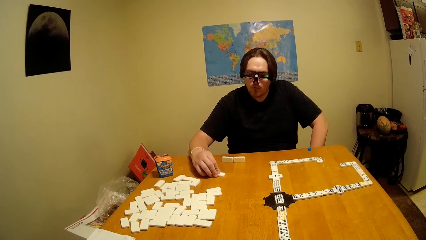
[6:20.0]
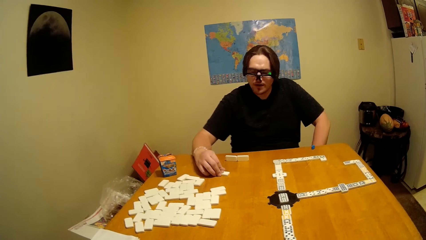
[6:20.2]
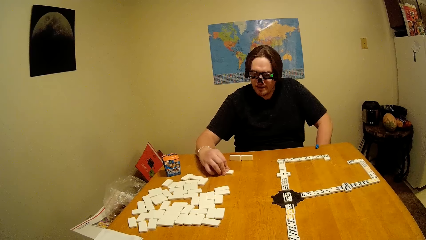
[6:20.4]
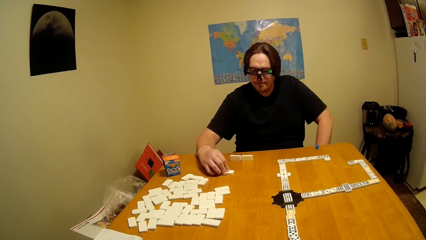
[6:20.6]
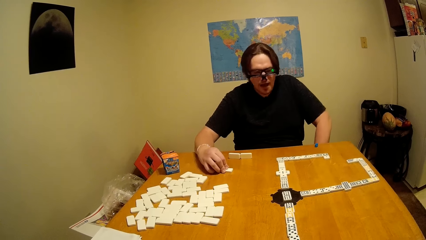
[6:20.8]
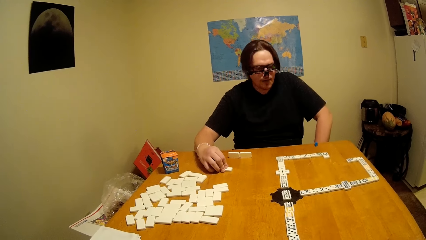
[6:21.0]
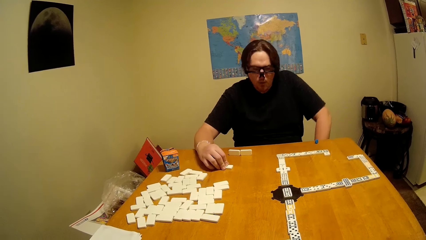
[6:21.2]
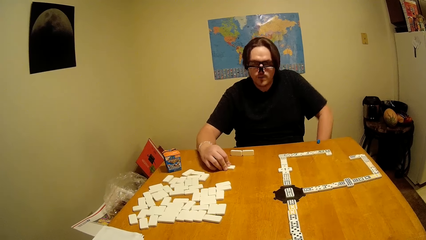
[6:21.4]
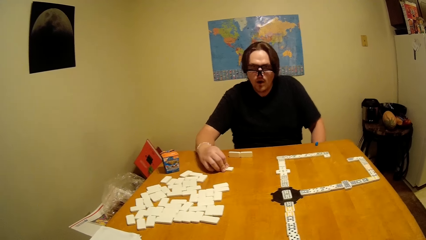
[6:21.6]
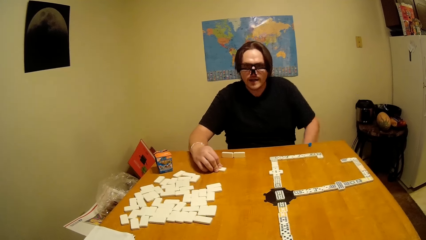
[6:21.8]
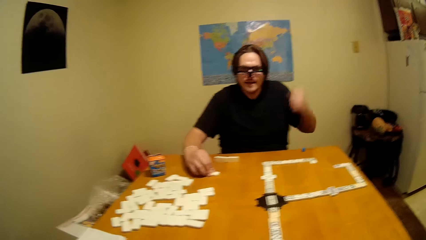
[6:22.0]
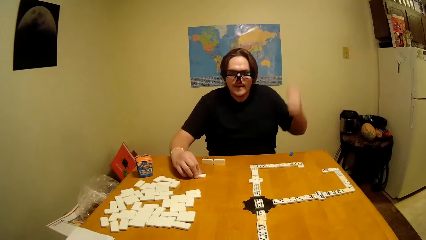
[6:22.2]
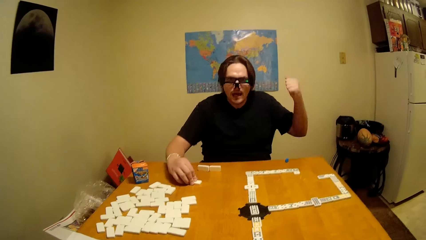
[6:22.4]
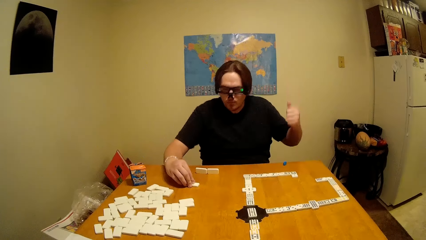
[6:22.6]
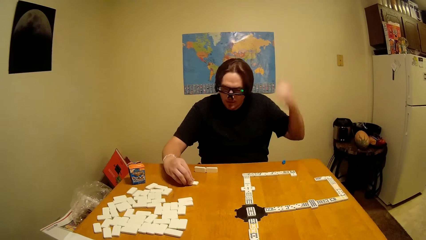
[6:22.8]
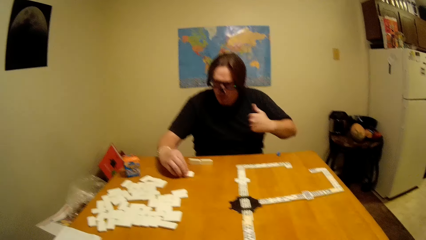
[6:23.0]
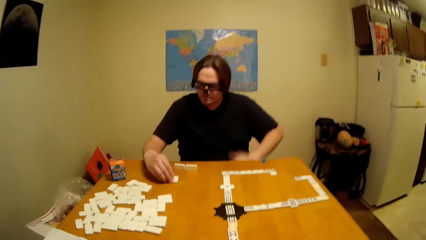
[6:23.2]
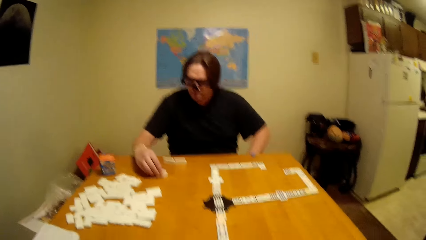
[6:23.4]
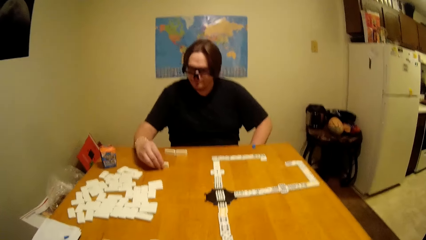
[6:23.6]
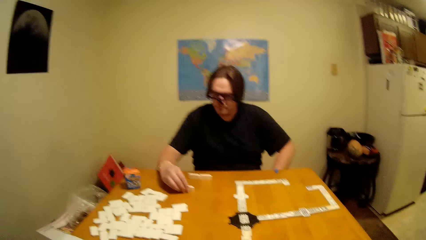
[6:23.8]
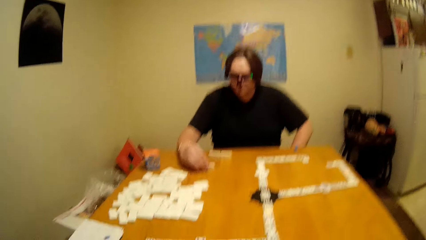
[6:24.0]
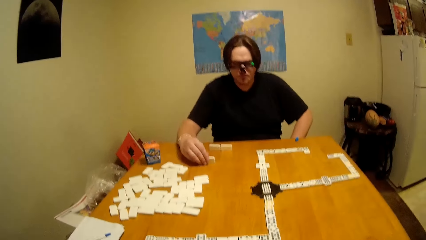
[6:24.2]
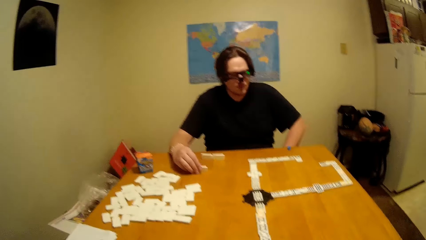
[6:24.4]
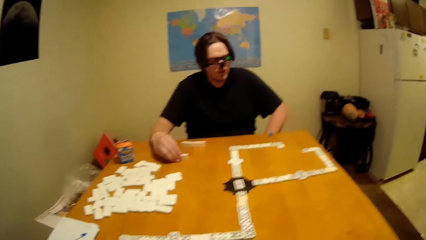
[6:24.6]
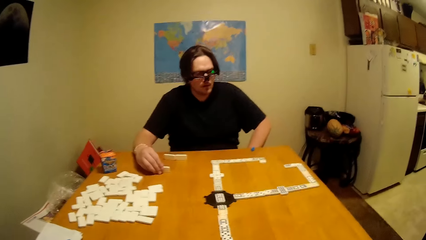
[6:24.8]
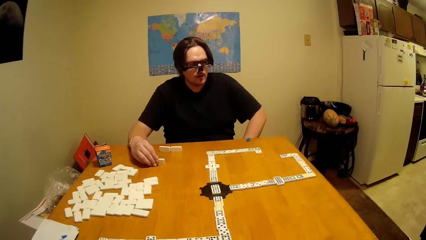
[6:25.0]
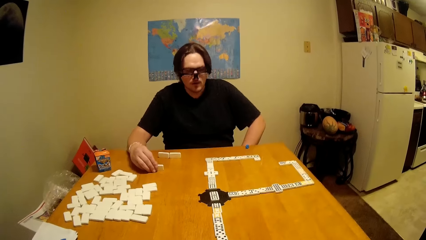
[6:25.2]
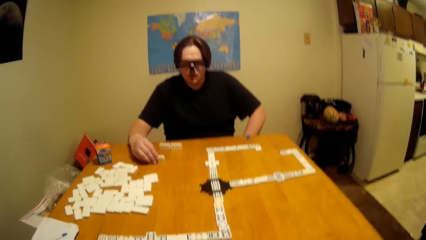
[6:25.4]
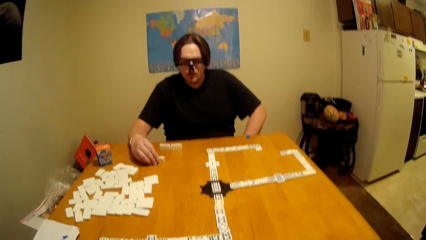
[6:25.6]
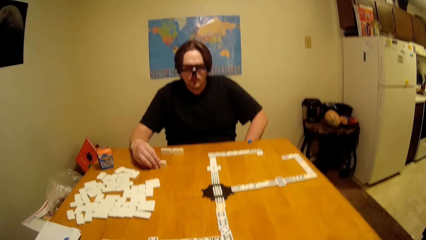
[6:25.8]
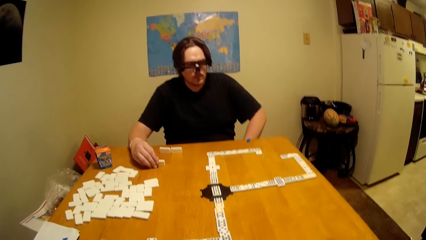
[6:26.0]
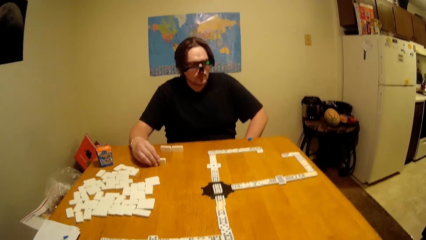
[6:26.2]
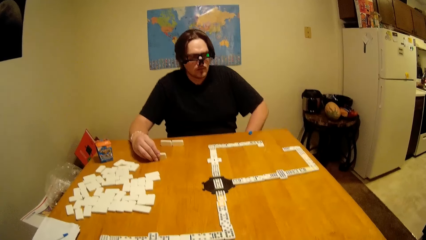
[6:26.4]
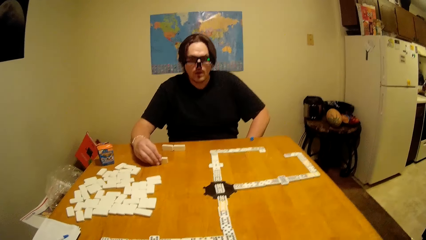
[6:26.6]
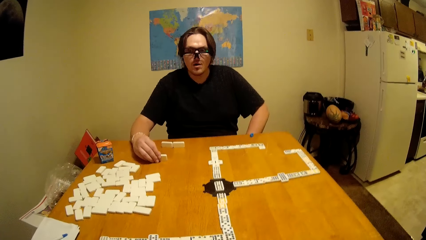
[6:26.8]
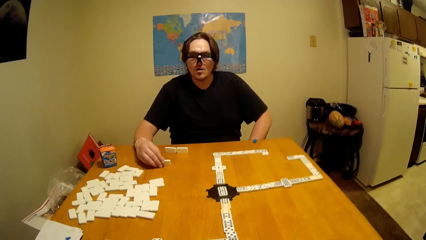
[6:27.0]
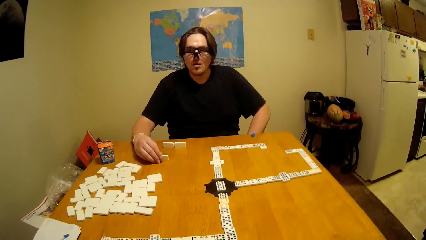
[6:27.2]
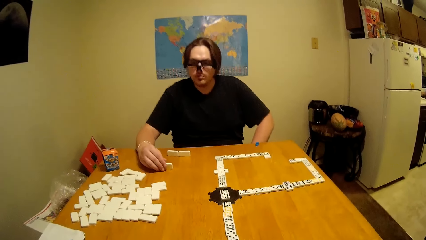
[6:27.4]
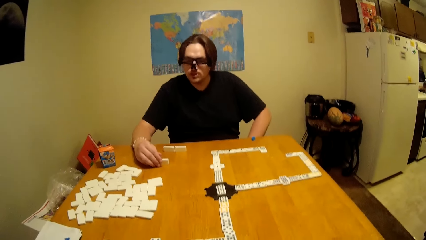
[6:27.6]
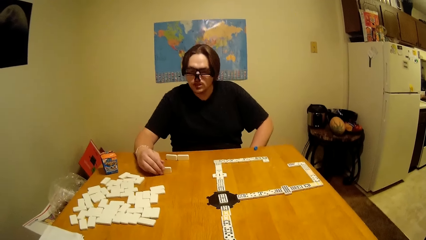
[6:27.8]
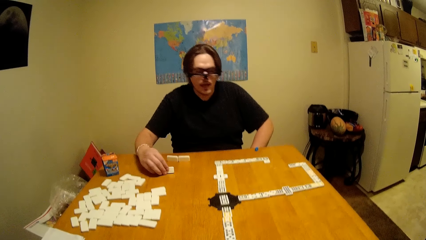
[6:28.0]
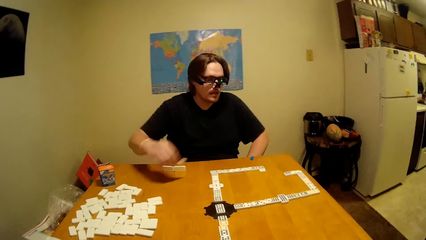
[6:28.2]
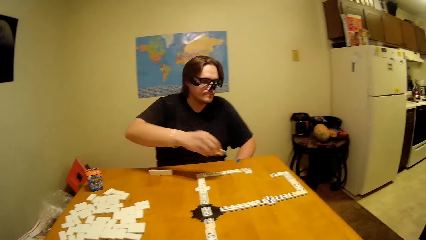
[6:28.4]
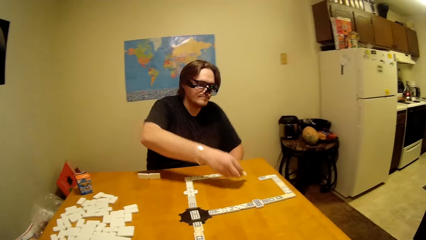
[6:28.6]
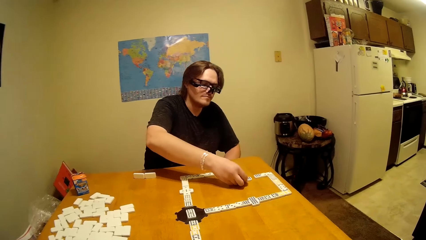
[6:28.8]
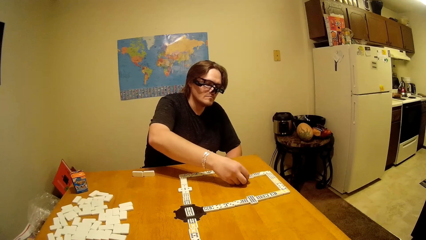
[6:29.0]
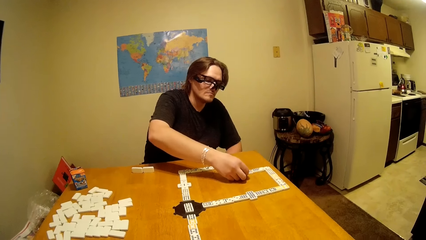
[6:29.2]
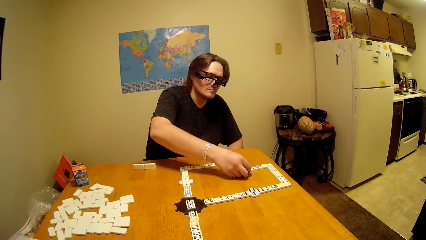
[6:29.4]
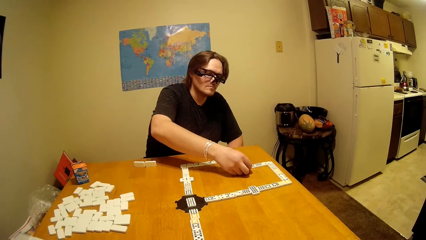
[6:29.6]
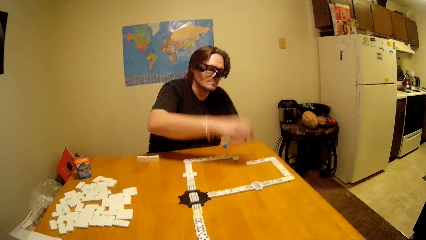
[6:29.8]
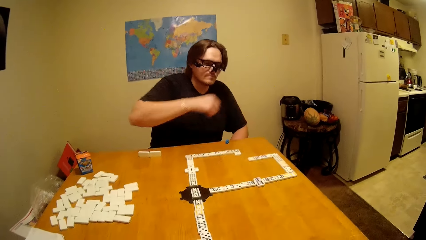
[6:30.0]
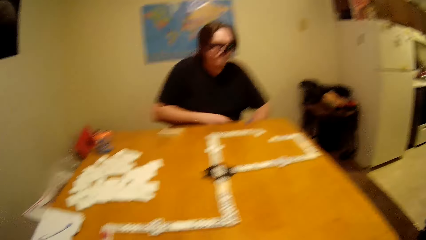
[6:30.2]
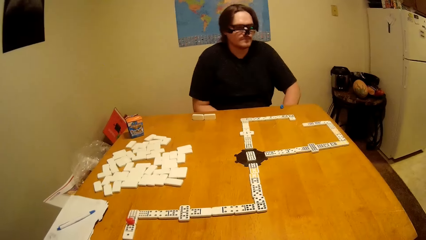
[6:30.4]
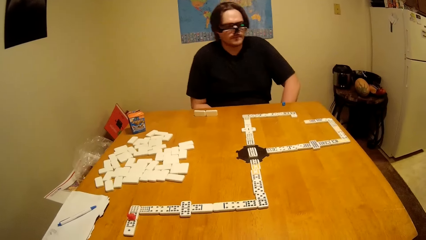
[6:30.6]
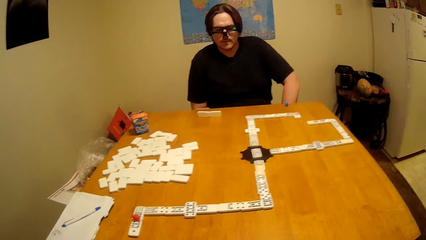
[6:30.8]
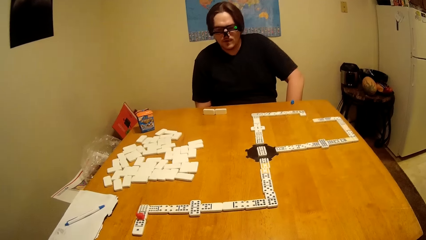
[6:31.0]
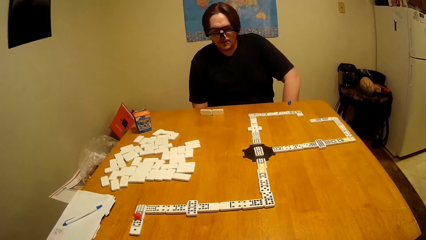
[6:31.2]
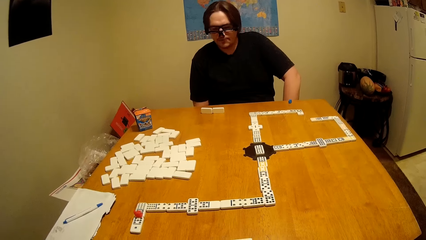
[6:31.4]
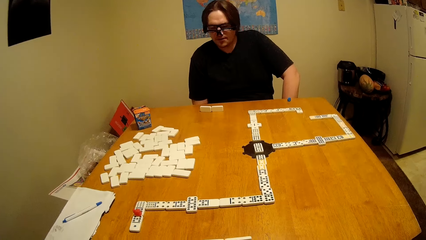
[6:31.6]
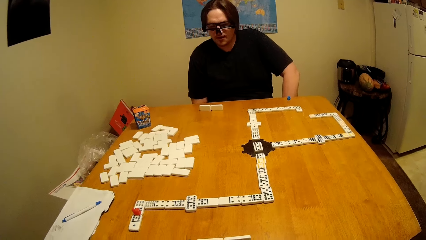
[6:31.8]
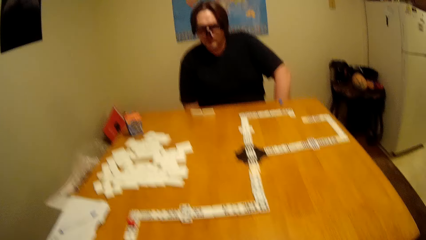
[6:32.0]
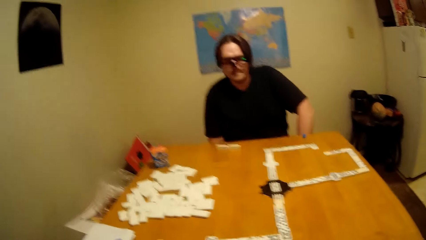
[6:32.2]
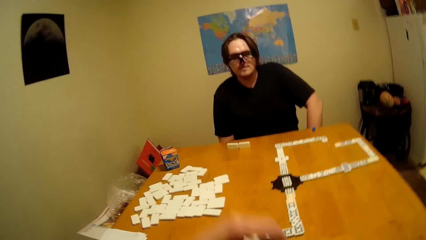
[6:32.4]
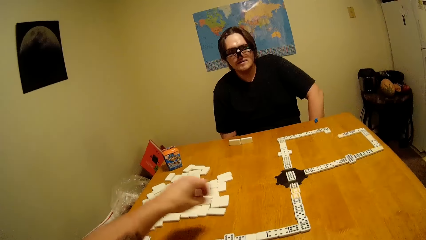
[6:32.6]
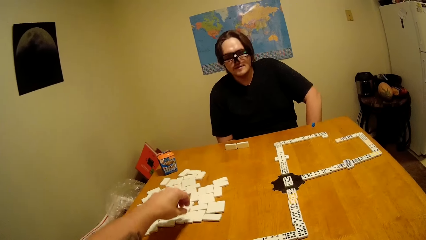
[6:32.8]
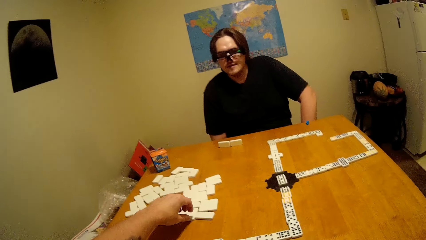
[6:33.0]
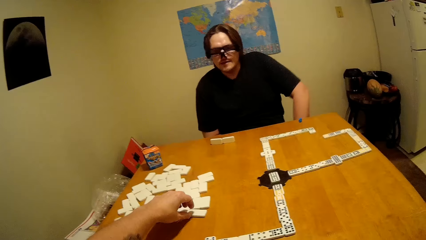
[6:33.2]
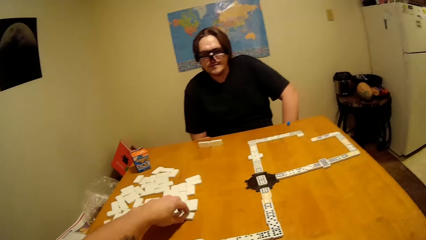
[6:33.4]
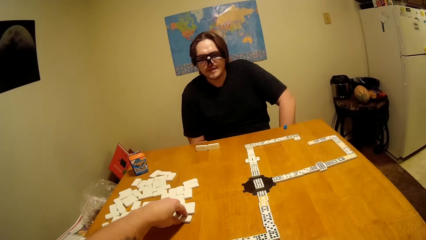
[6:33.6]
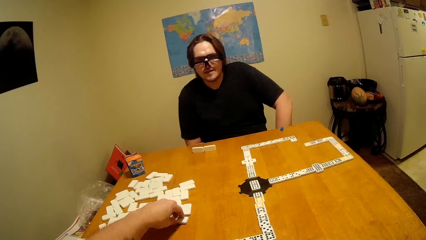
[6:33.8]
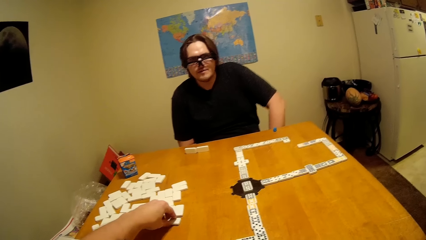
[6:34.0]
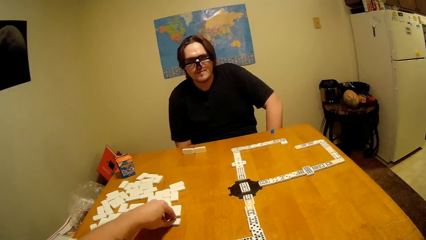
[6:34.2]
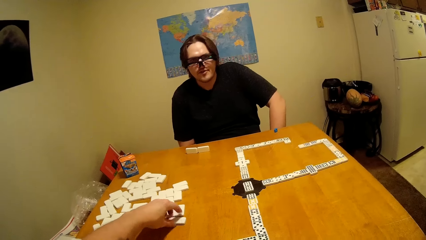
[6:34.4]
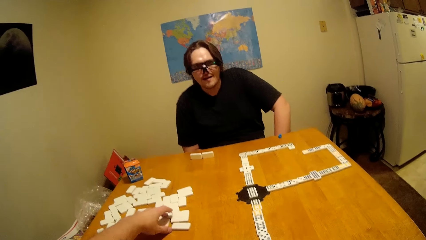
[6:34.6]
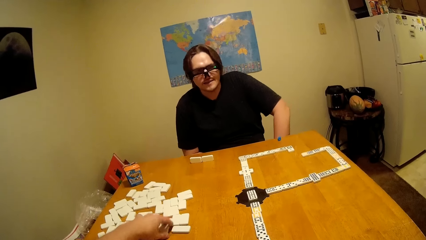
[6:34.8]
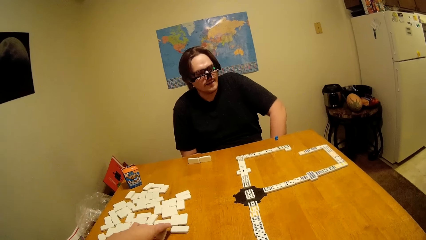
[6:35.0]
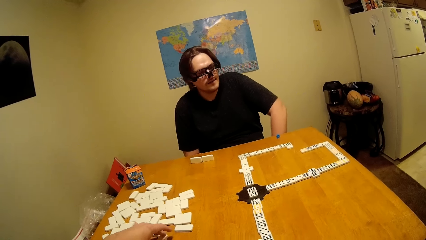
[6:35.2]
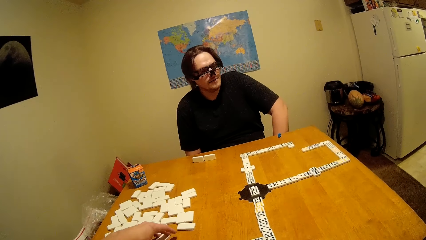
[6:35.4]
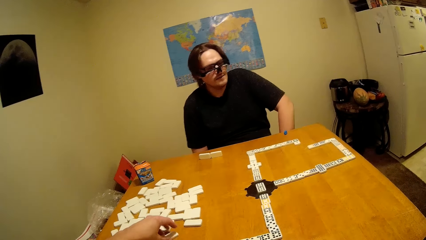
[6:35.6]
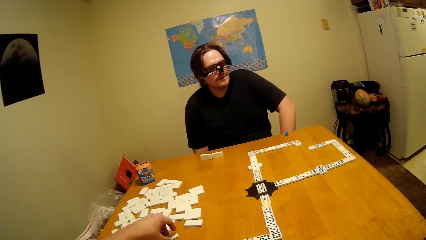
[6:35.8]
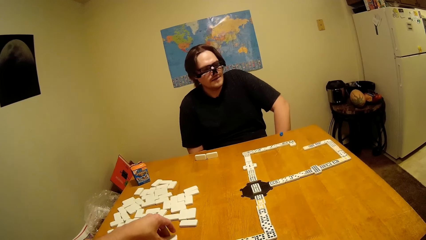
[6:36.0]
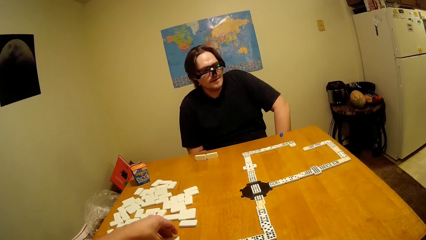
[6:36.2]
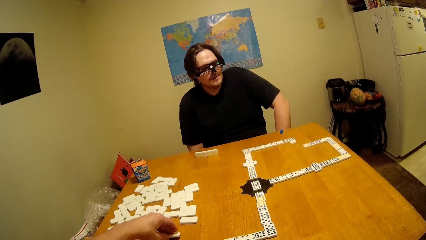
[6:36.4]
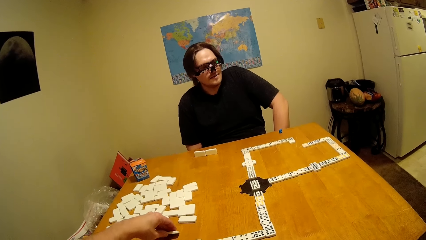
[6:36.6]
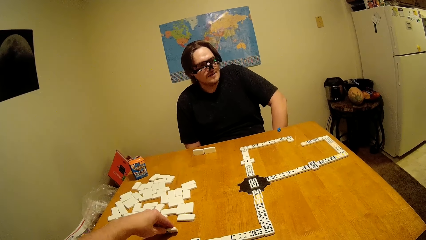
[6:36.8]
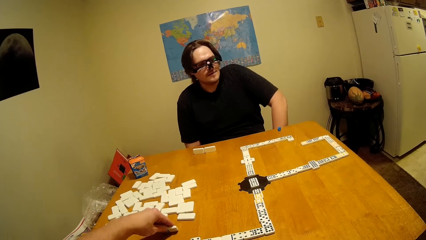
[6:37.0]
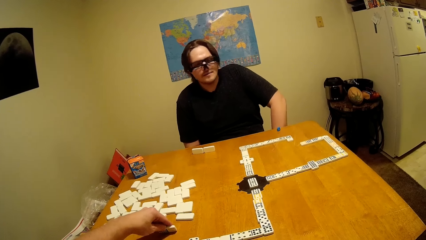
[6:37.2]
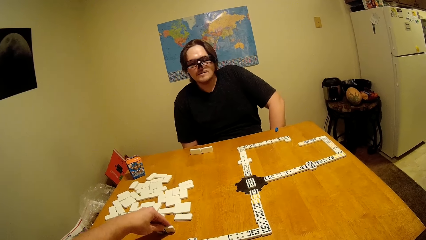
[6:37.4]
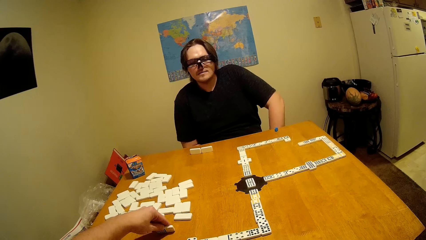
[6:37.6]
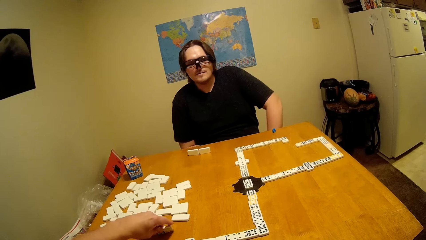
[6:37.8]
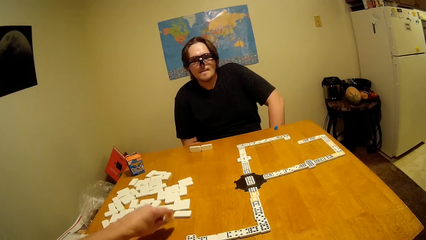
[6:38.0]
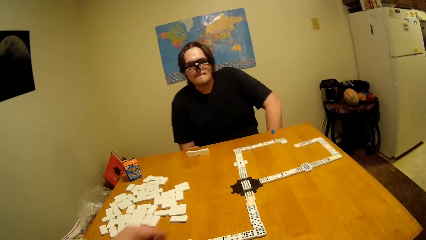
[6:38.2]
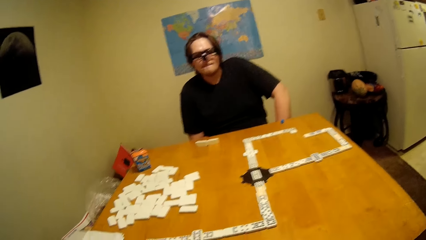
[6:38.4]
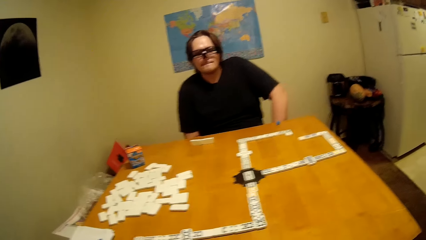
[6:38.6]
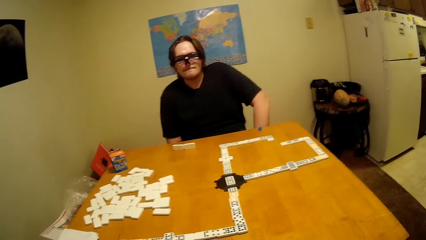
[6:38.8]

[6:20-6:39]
A man lifts up the hand. He puts the hand down. He puts the dominoes piece down. He plays the dice. He puts the hand down. The camera wearer takes a dominoes piece.
